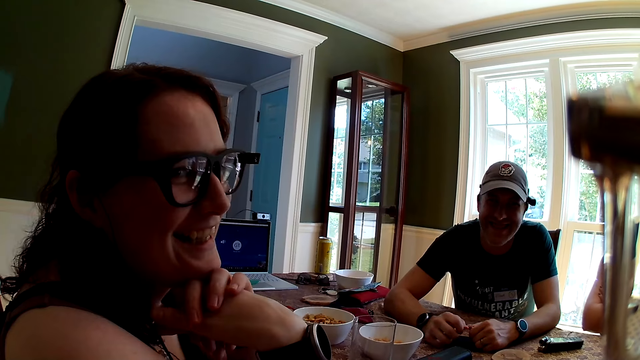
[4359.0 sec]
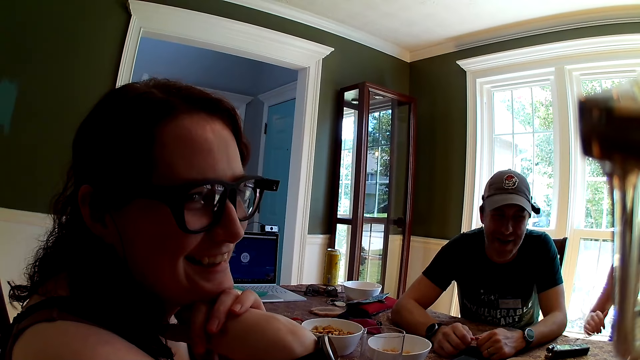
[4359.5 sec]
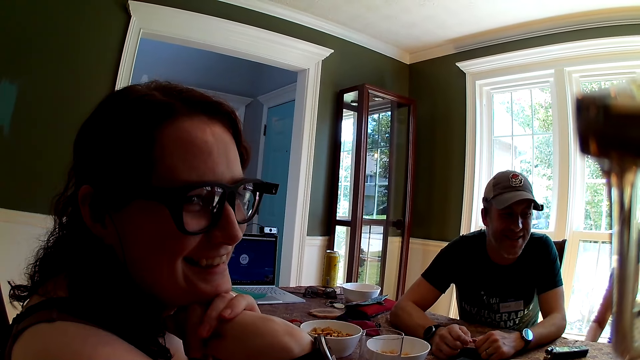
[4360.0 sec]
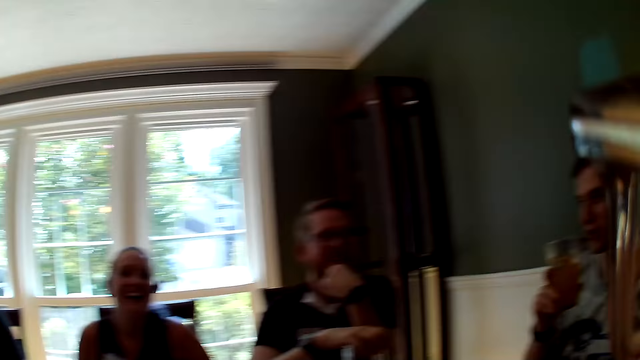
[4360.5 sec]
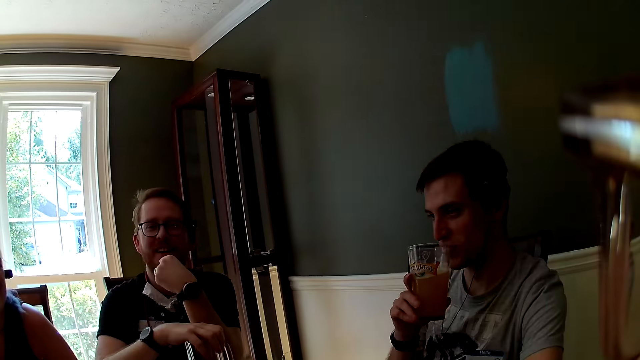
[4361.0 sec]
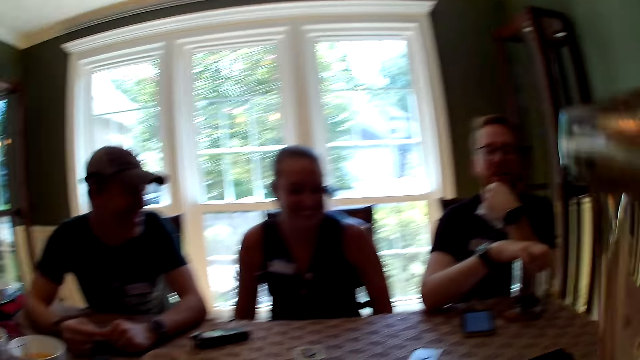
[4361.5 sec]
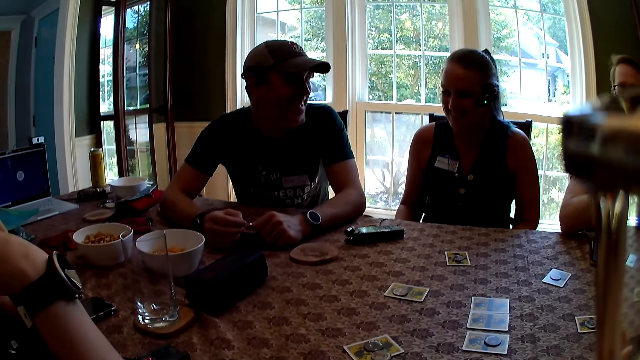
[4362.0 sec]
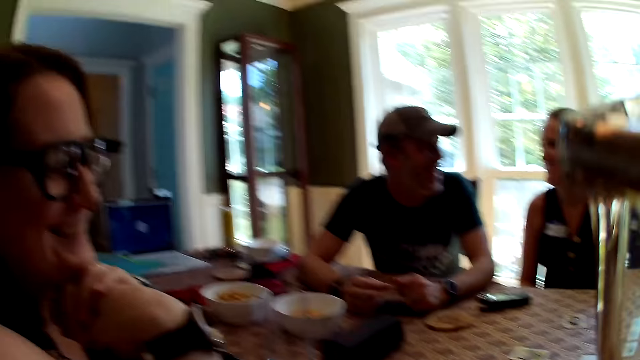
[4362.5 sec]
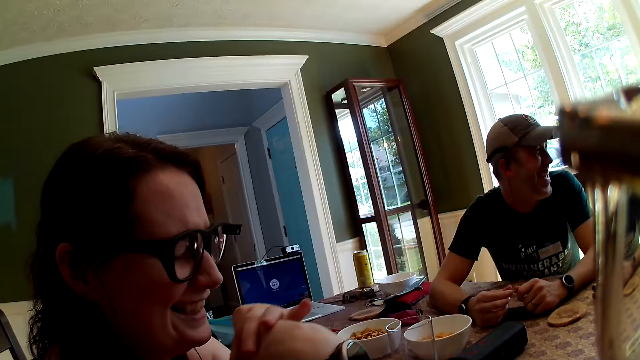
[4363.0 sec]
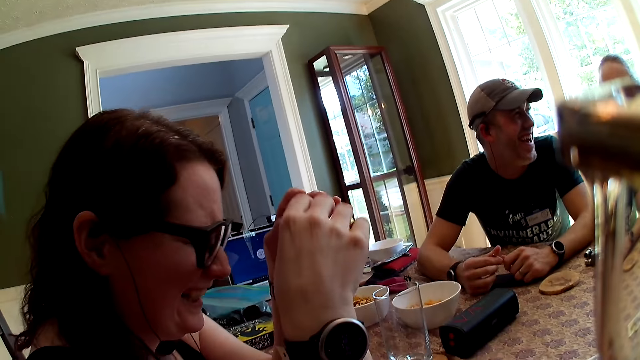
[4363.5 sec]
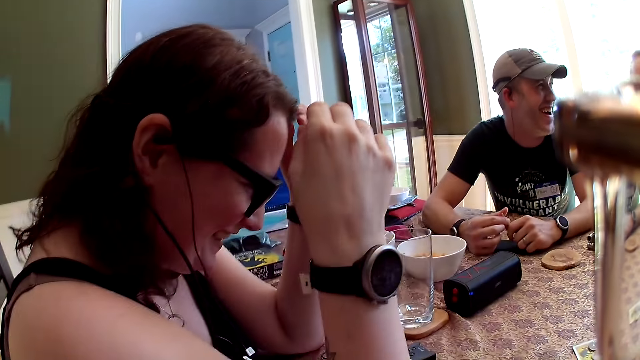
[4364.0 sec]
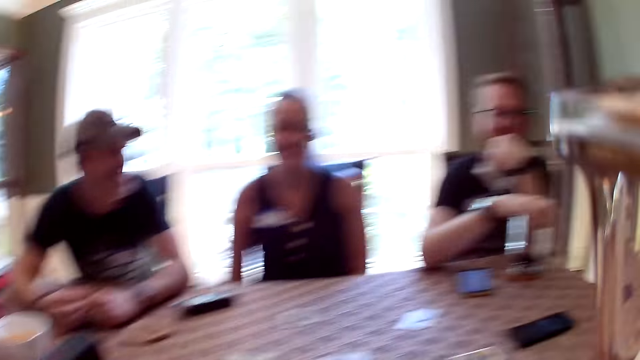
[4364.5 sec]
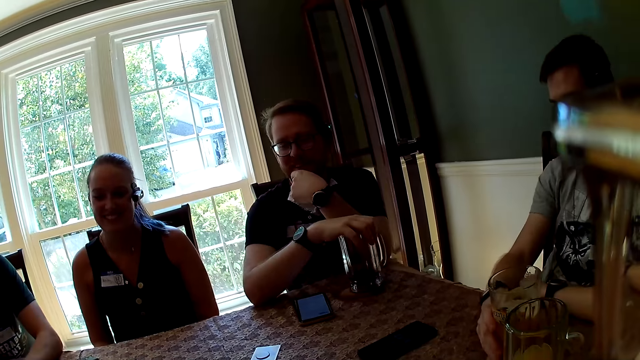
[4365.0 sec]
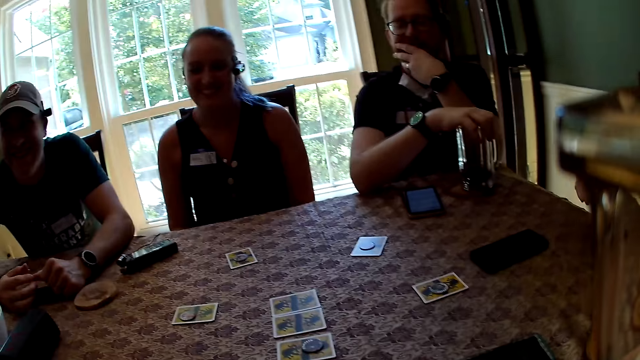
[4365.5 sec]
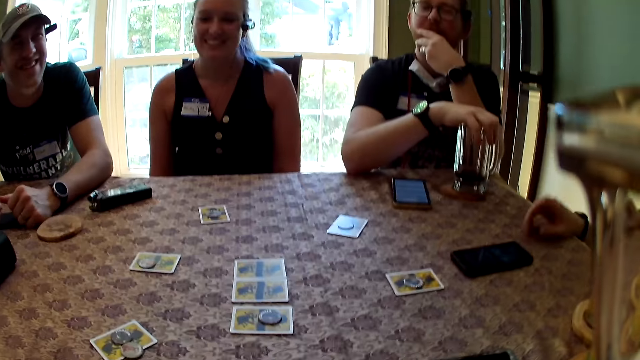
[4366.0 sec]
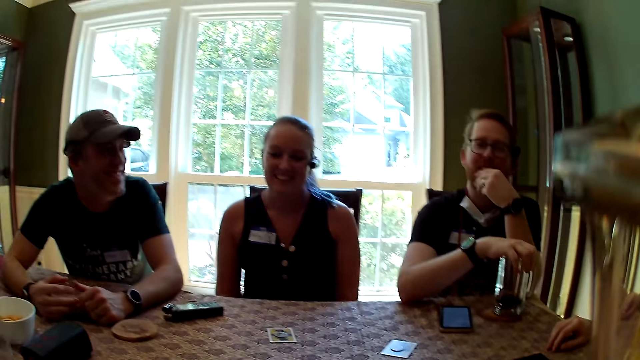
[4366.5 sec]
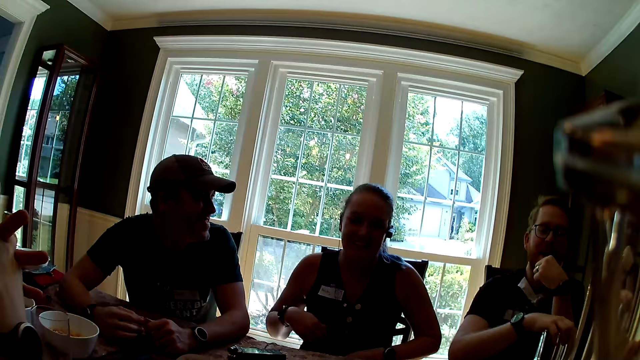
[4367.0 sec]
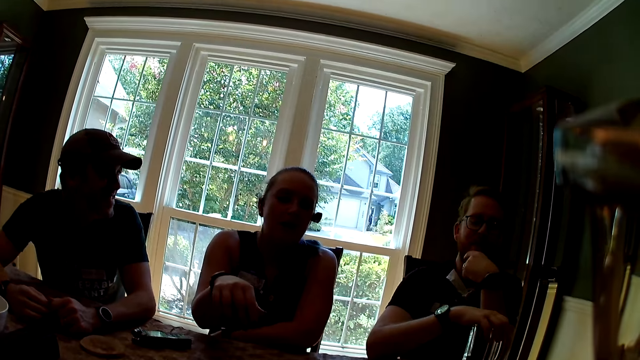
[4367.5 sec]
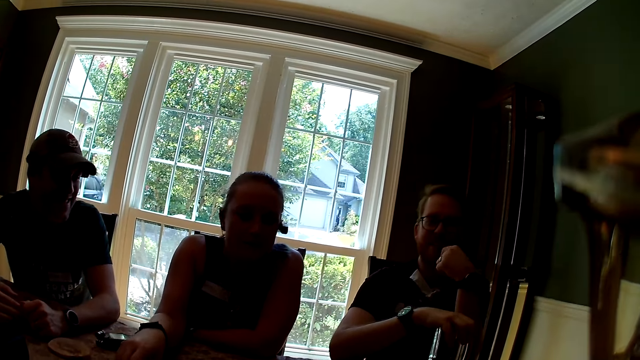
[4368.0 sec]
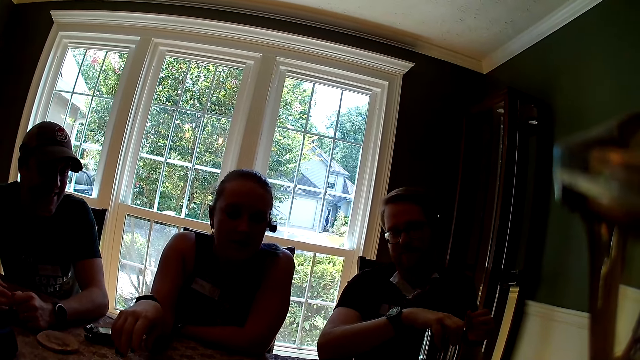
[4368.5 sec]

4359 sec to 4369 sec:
A woman removes her right elbow from the table. A man interacts with everyone. The camera wearer turns towards another man. The other man holds a cup of juice with his right hand and sips from the cup of juice in his right hand. The camera wearer turns towards another woman. They turn towards the first man. The first man places his right hand on a cup on the table. The other man drops the cup of juice on the table with his right hand and places his right hand on the table. The other man interacts with a third woman. The third woman interacts with everyone and places her right hand on the table.

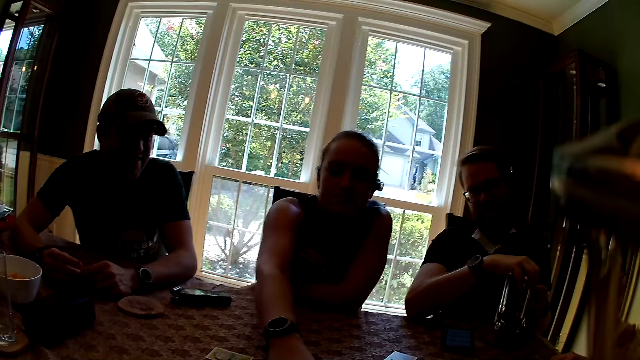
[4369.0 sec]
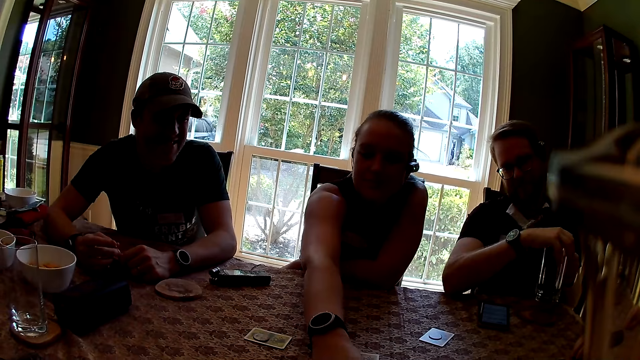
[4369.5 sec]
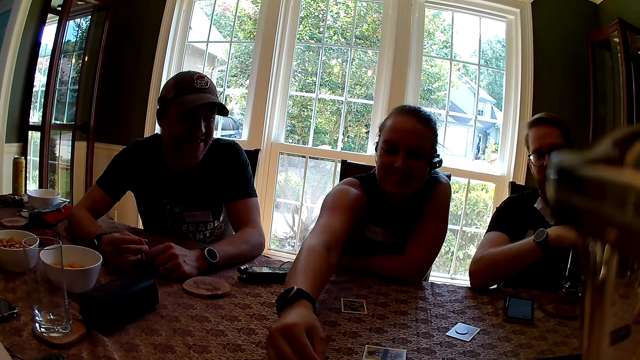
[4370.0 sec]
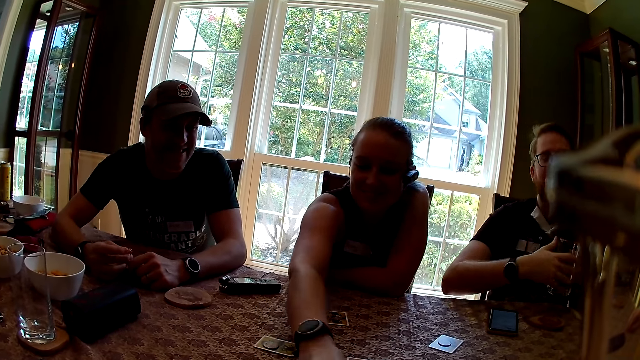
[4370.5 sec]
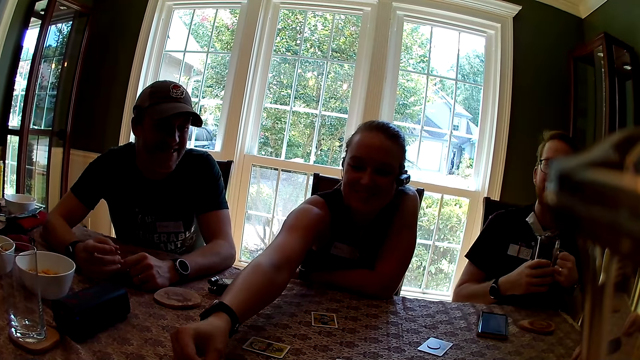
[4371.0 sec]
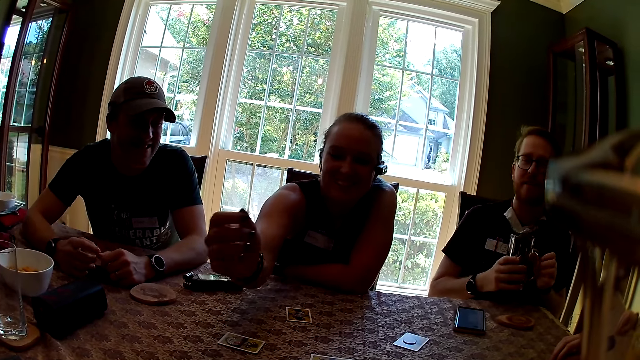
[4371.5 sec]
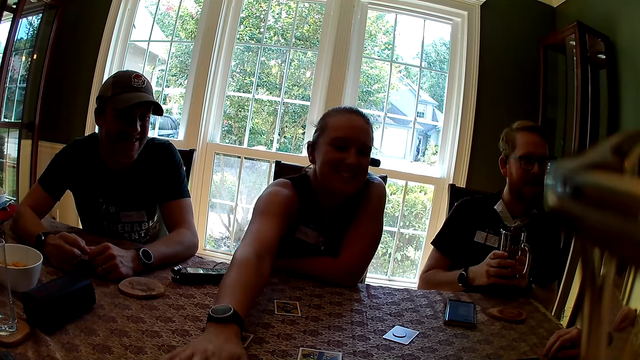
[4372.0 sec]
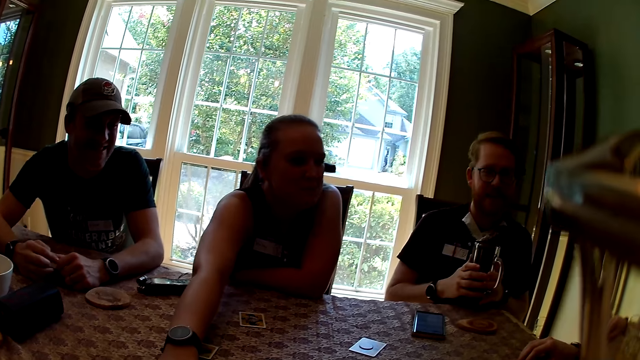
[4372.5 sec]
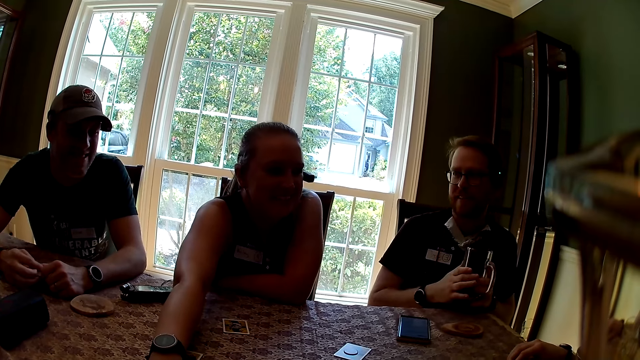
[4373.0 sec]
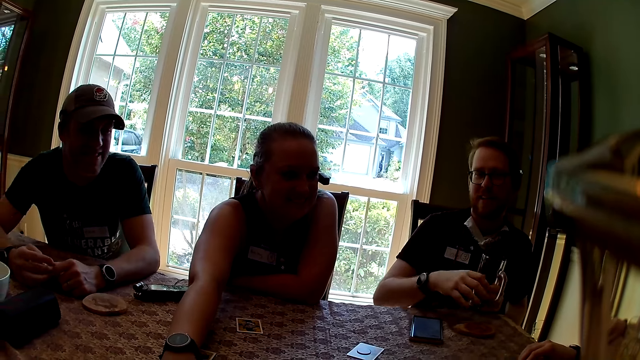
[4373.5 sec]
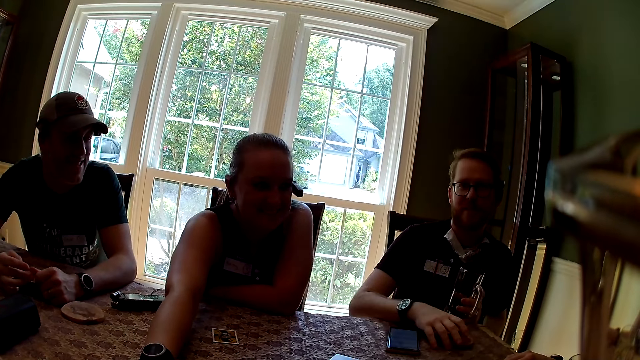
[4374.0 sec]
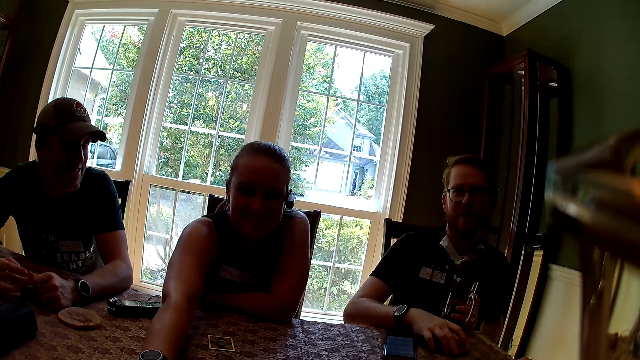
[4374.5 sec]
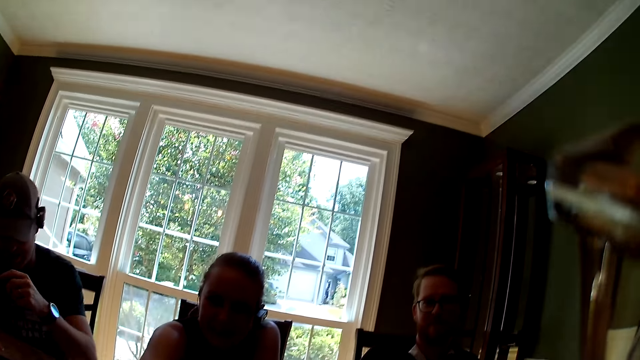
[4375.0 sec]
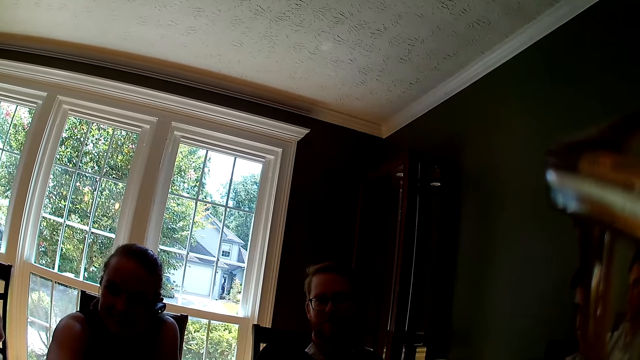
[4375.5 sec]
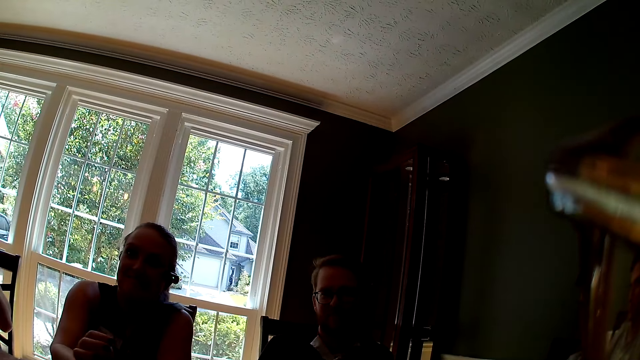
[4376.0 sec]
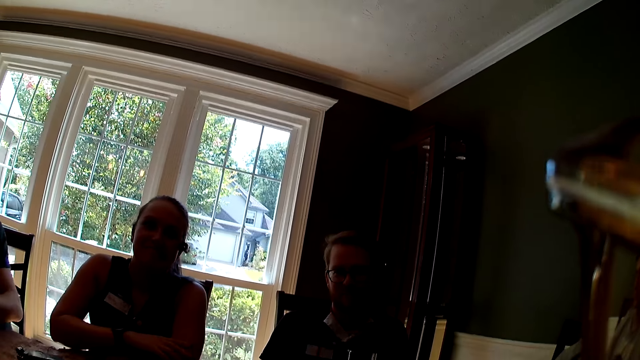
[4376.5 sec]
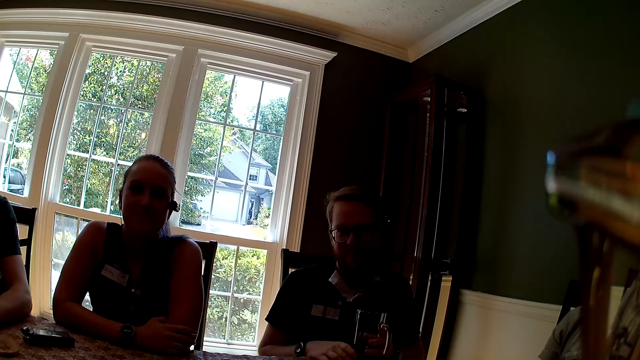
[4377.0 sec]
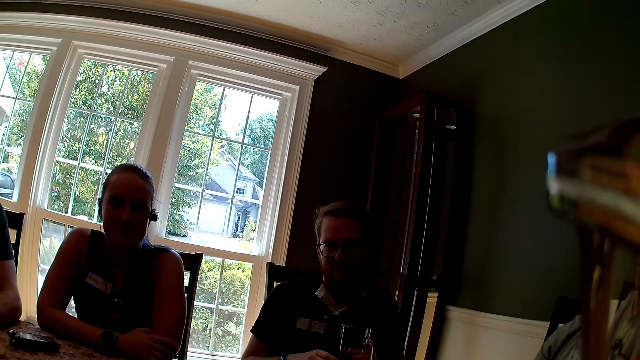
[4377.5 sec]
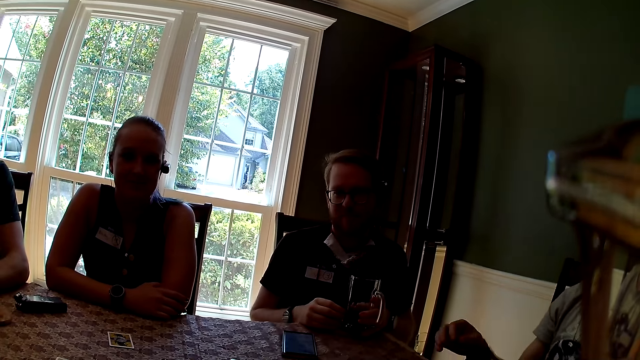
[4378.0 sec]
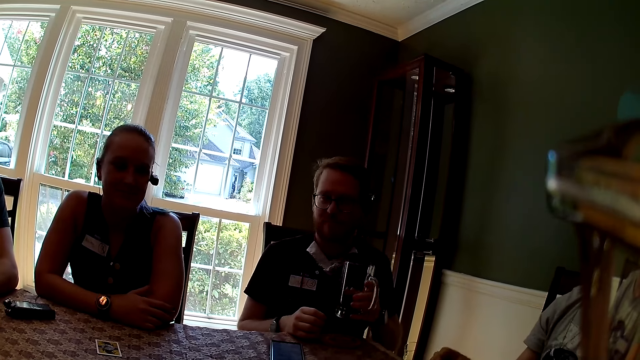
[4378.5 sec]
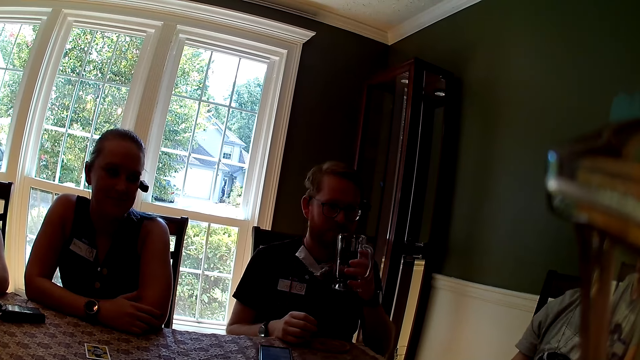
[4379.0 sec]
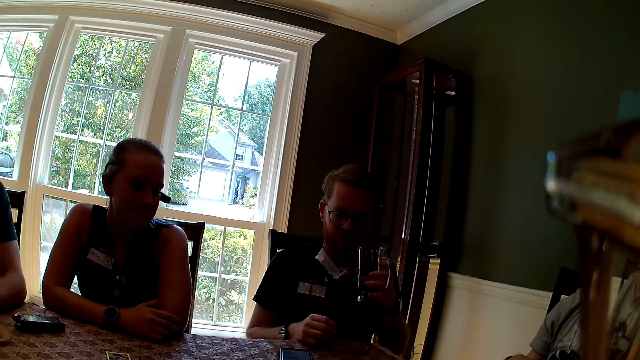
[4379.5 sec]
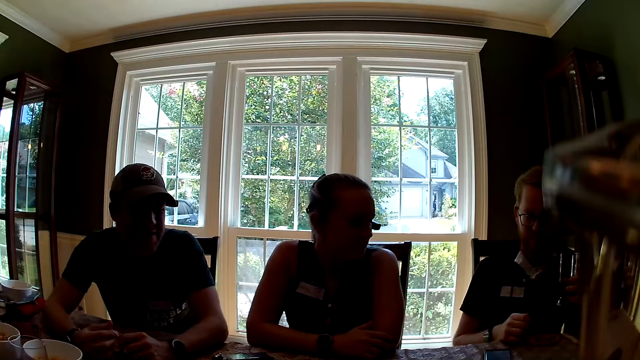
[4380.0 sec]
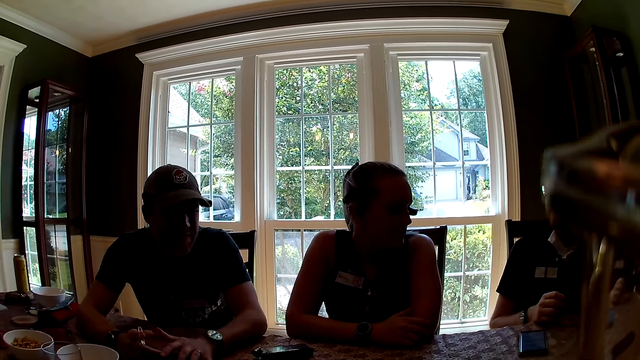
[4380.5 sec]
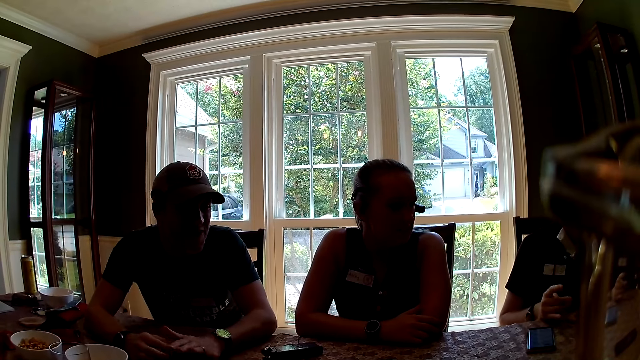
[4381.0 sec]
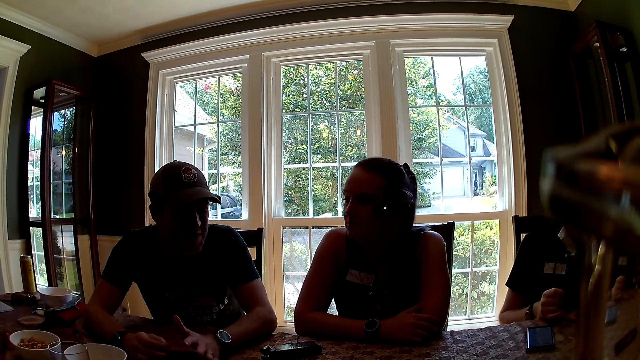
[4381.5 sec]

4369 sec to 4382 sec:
A woman stretches her right hand towards the camera wearer. A man carries a cup on the table with his left hand. The woman picks up a coin on the table with her right hand. Another man interacts with everyone. The woman drops the coin on the table with her right hand. The first man holds the cup with both hands. The woman places her right hand on the table. The first man interacts with everyone and picks up a coaster on the table with his right hand. The camera wearer converses with a male. A third man places his left hand on the table. The woman places both hands on each other on the table. The first man removes his right hand from the cup. The third man interacts with everyone.
